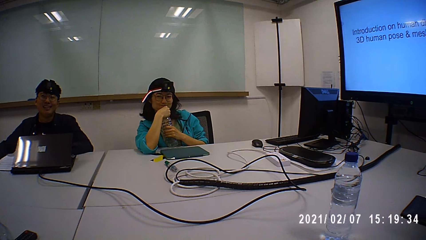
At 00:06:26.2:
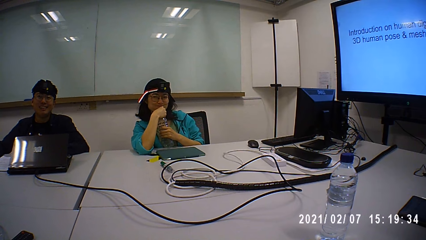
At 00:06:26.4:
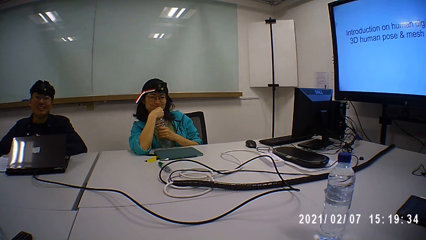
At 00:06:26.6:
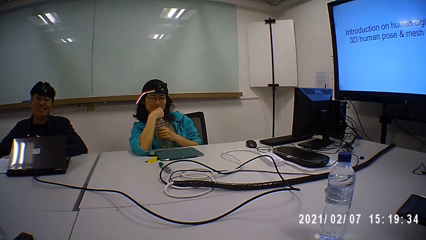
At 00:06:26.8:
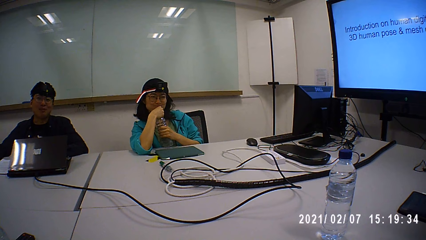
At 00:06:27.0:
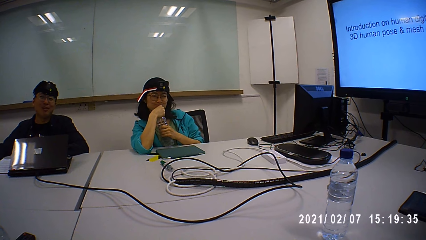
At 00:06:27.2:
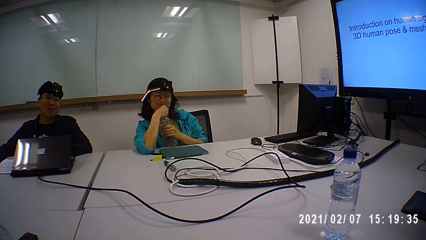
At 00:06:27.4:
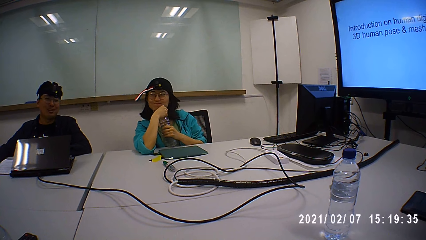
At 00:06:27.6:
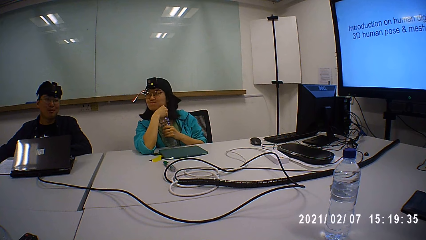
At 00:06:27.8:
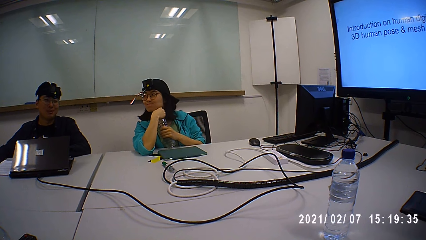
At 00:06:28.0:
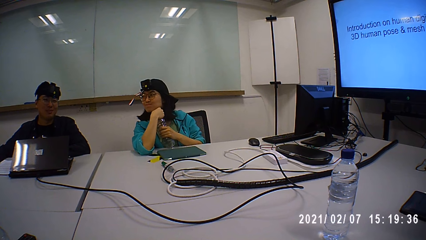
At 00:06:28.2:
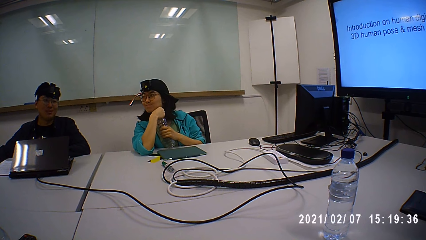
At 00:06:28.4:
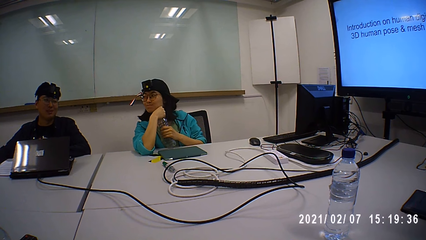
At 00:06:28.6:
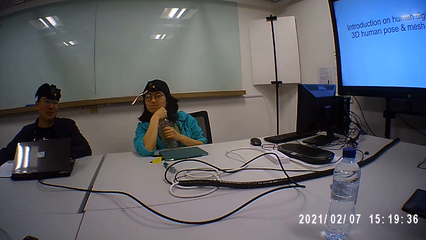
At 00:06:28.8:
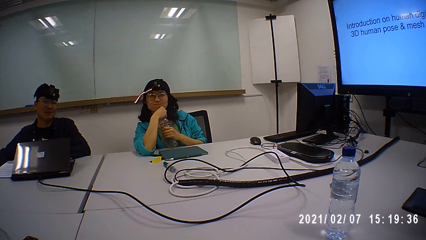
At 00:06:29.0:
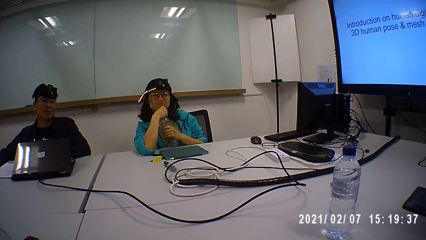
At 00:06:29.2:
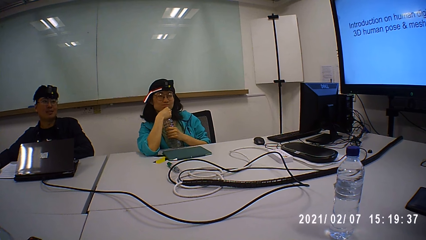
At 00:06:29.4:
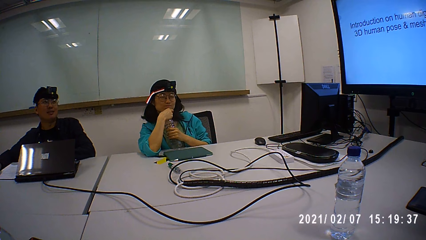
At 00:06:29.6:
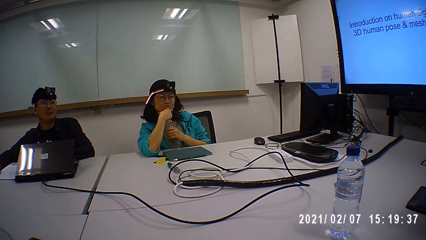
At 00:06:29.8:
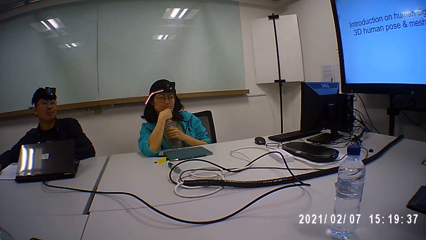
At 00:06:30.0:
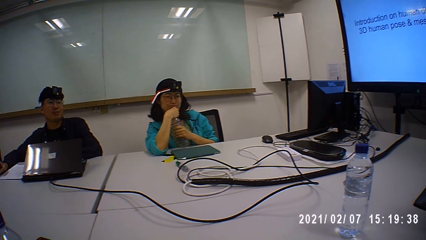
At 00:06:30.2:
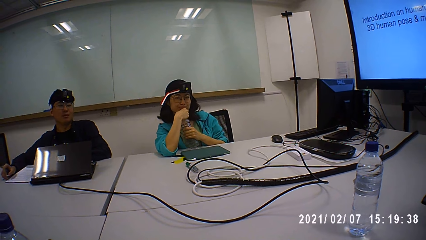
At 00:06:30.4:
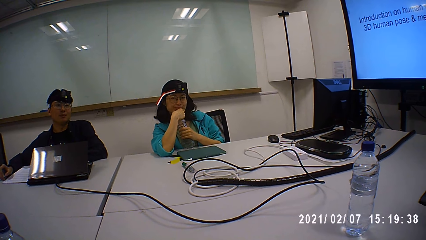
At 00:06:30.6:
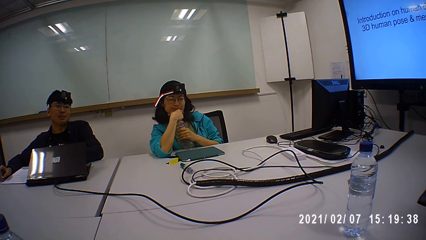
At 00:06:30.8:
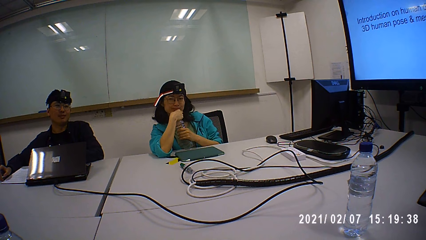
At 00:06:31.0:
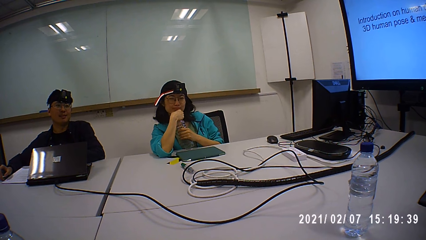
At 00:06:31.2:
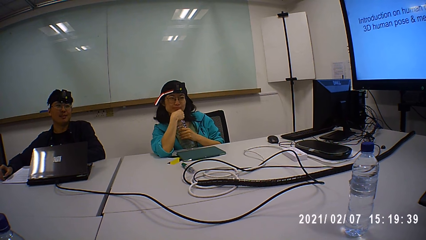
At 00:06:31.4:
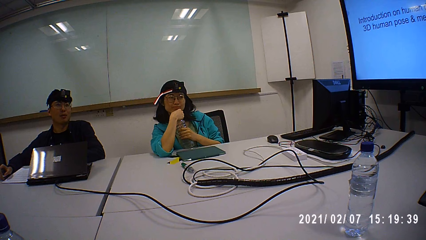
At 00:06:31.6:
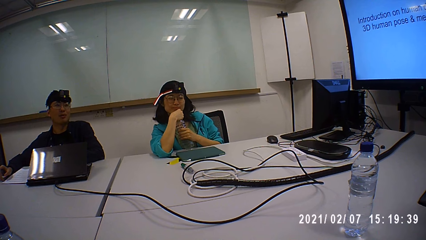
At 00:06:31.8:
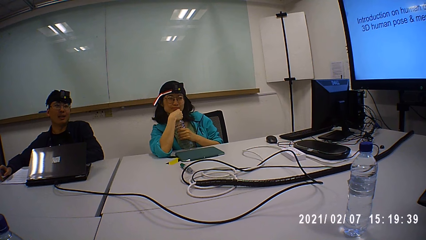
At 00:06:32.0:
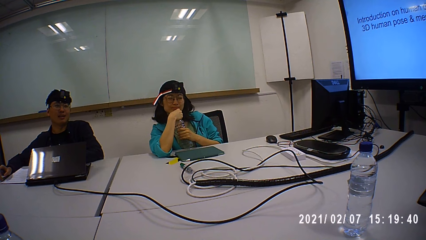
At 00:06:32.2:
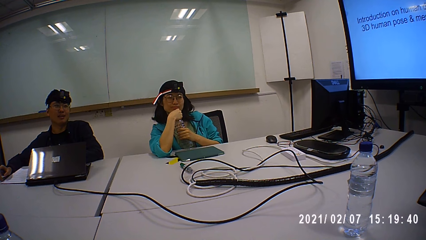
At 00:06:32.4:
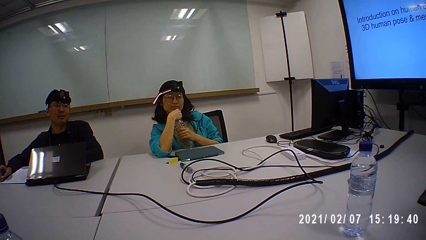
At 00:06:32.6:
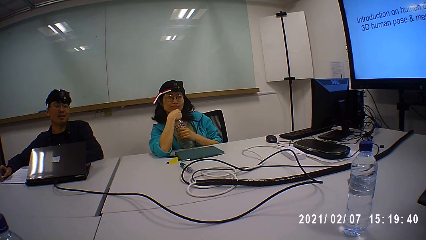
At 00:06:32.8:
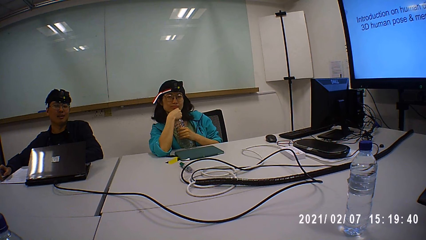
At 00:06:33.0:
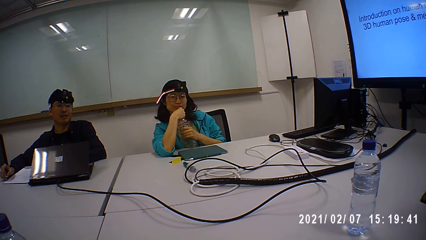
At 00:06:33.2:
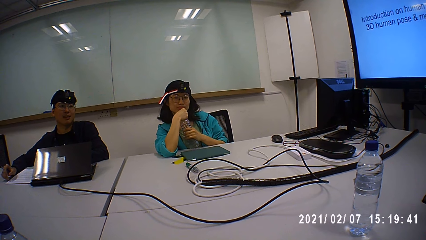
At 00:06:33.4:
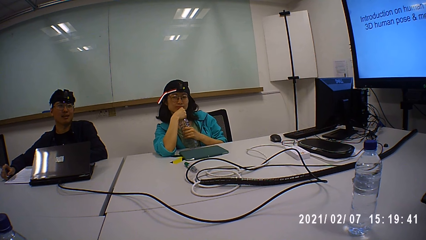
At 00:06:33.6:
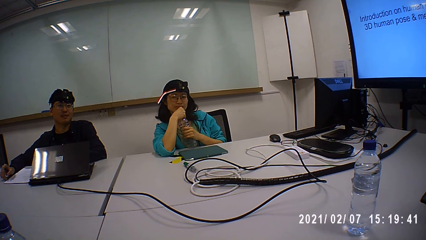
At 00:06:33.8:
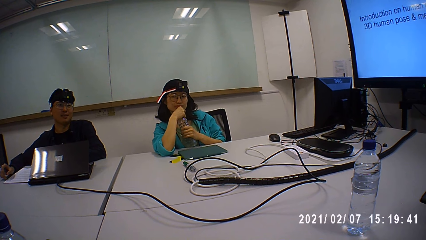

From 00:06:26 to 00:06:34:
A man interacts with another man.

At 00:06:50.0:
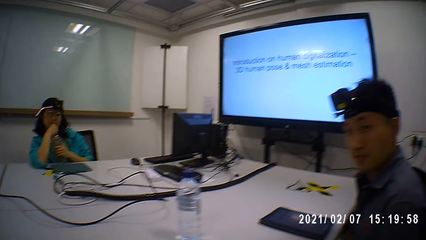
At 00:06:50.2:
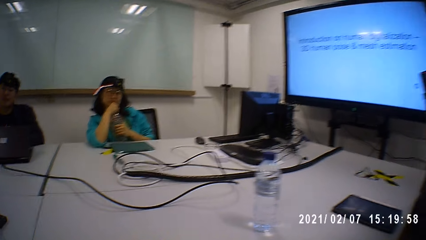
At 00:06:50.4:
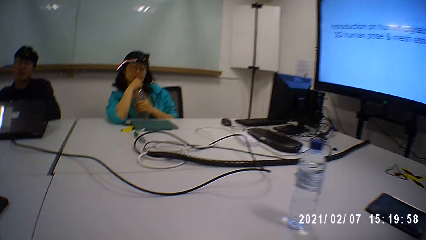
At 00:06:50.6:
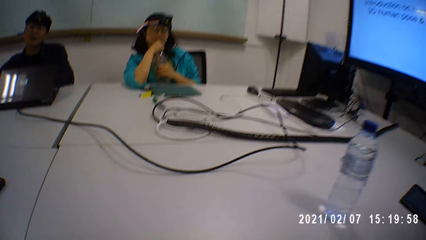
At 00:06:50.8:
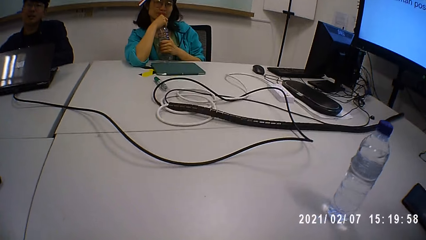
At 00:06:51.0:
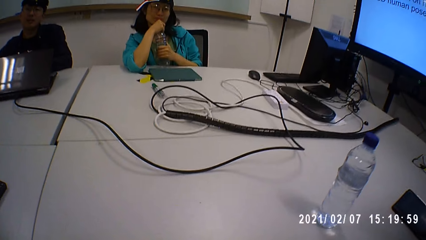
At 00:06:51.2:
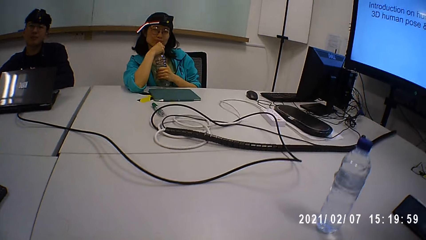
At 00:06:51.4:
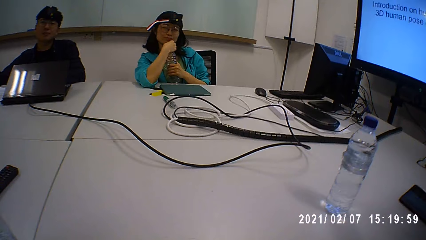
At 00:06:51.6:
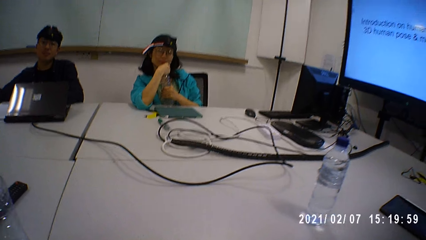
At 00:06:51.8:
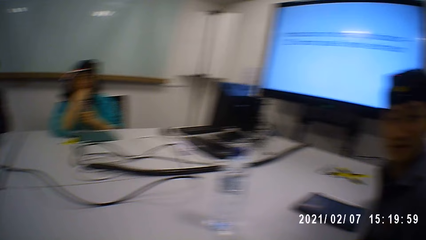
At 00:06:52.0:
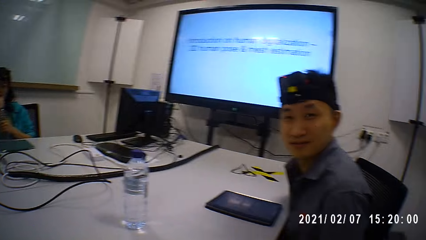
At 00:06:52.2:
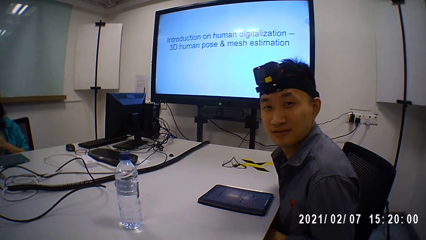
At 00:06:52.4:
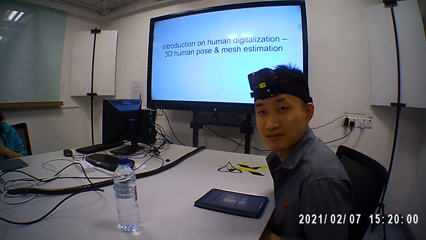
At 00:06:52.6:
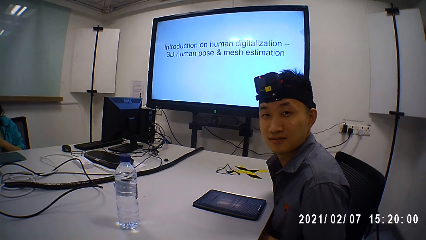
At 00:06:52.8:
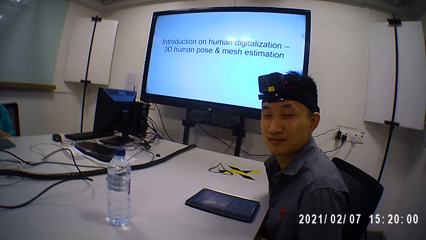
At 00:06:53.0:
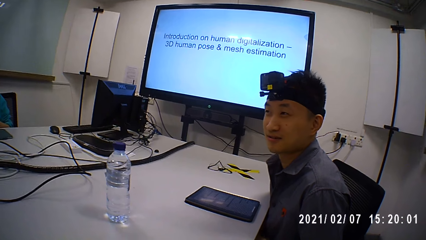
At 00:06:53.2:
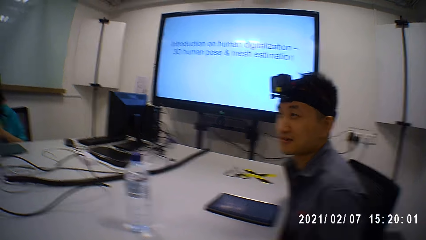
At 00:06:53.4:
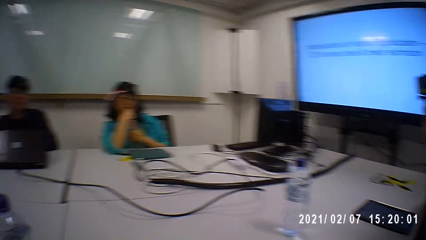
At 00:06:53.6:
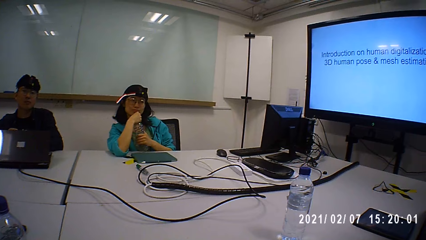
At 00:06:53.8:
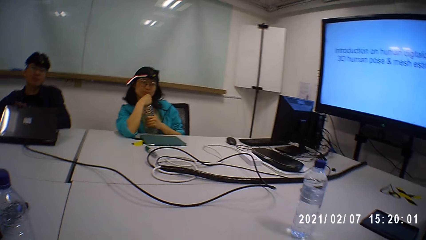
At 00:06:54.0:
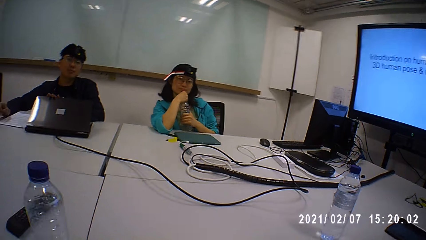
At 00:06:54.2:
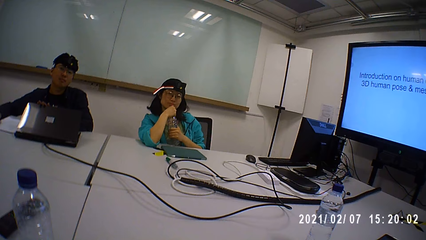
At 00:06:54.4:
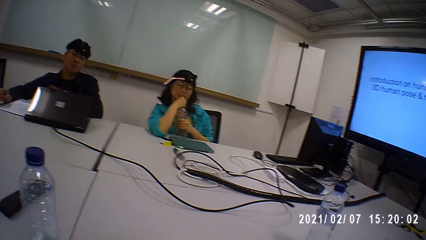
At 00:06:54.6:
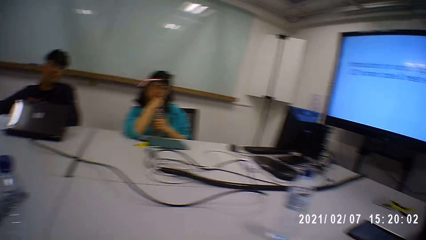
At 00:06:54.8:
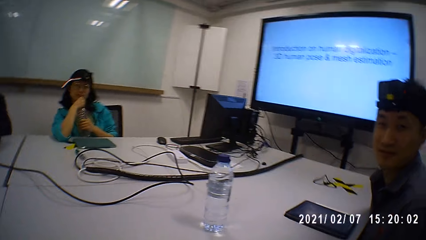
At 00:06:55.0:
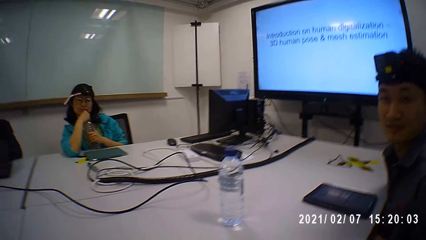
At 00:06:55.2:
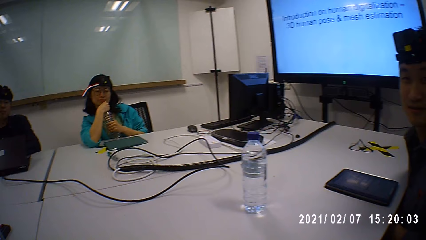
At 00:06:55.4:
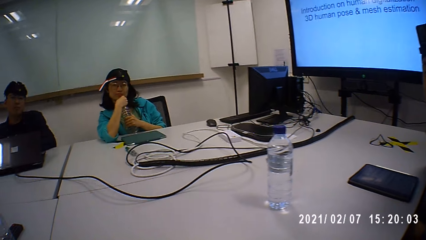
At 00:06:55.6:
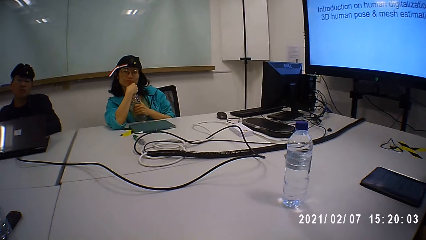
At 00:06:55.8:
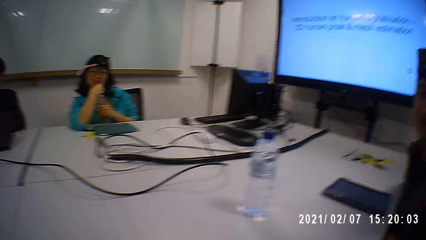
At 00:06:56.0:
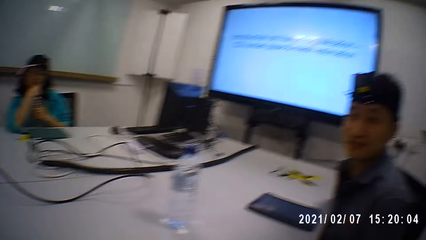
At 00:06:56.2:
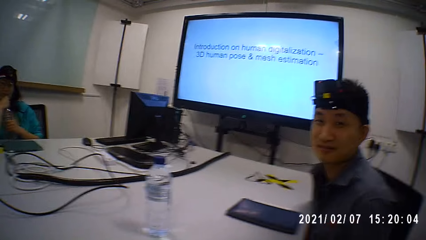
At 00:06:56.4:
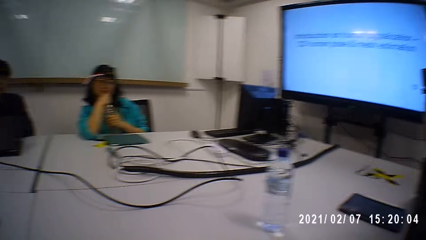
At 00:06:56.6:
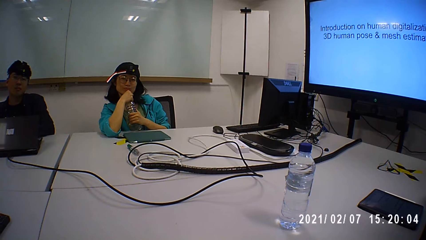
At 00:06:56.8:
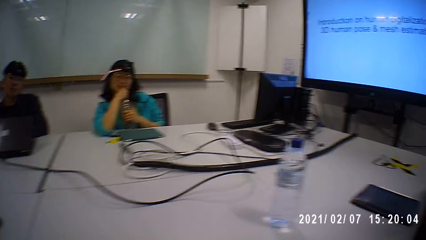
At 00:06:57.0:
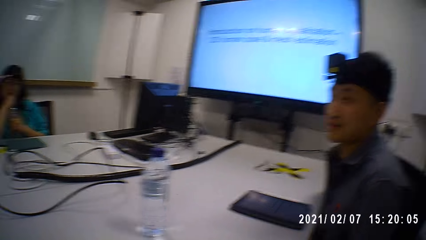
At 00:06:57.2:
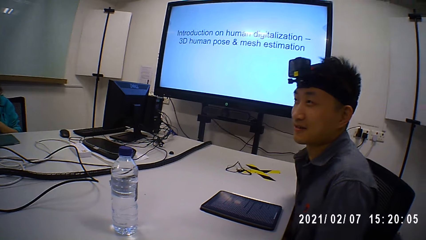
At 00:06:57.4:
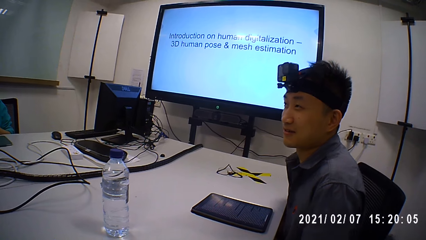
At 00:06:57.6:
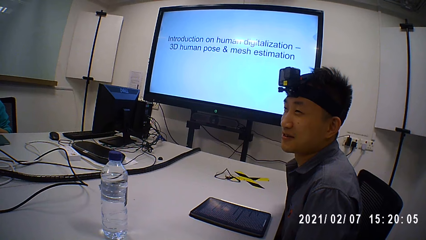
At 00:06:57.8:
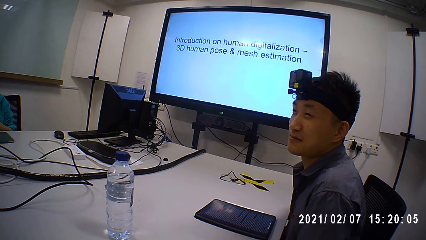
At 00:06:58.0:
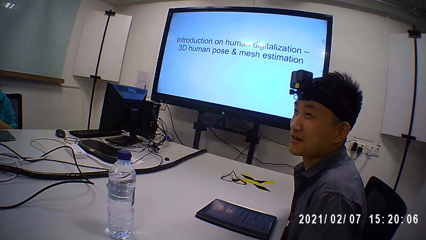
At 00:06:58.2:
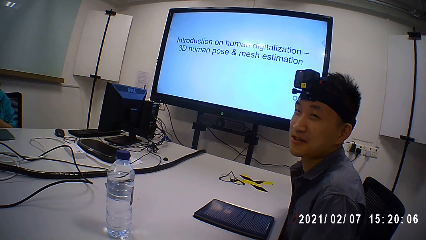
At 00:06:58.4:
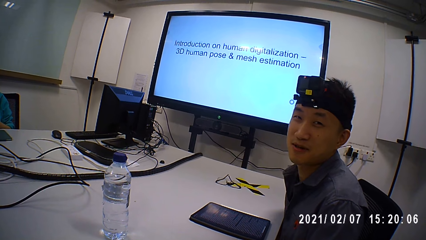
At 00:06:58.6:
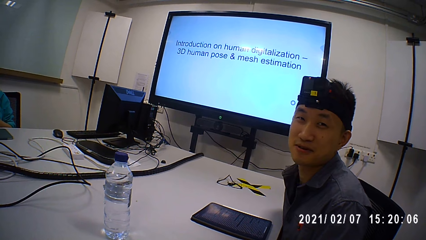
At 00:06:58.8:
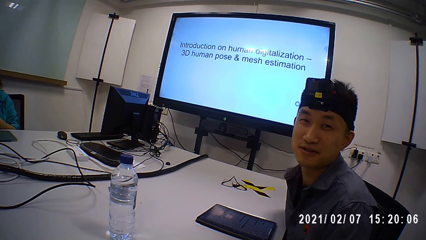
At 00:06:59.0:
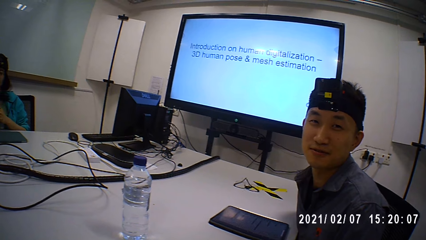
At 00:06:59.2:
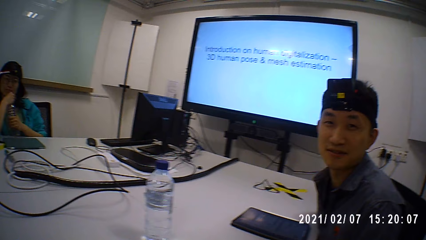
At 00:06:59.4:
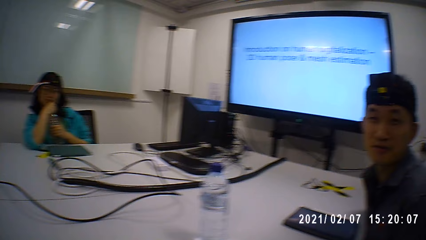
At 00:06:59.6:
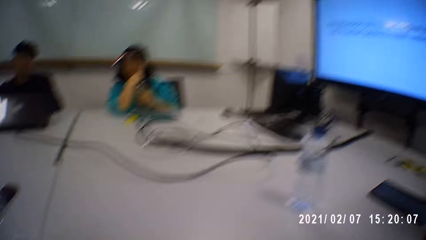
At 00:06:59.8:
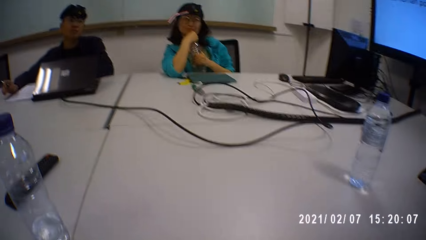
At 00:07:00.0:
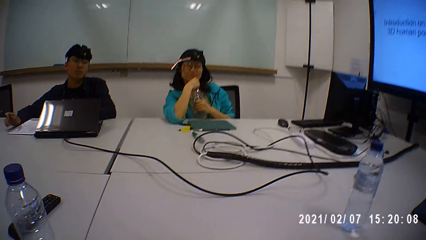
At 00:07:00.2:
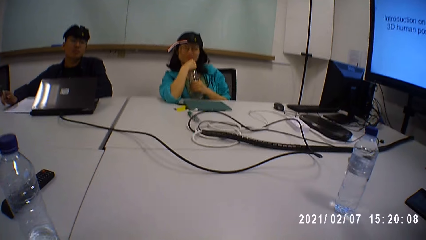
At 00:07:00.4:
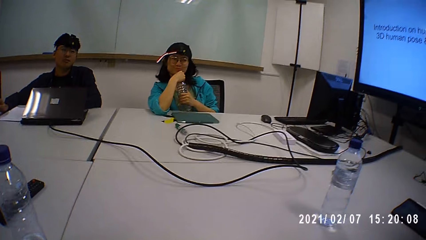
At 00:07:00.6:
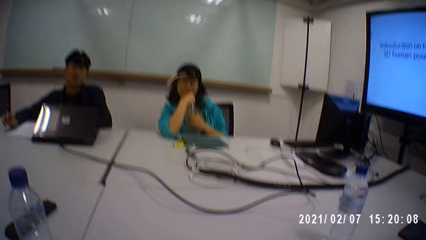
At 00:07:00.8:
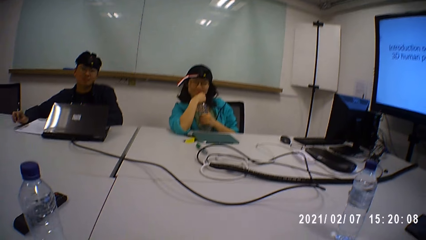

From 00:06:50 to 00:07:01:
The camera wearer converses with a person.
